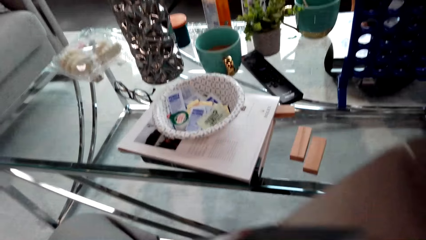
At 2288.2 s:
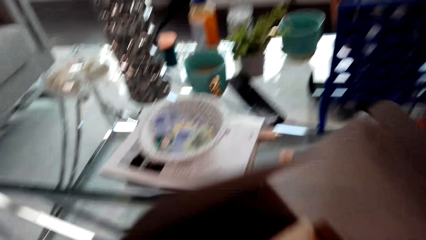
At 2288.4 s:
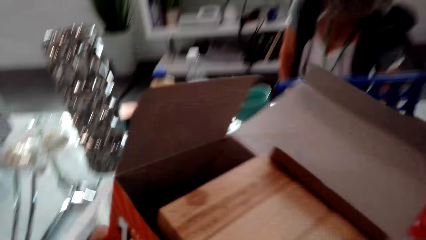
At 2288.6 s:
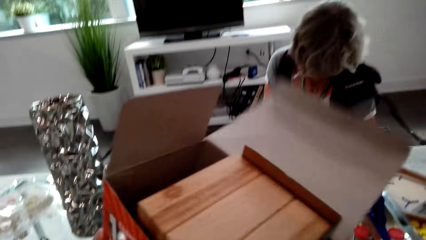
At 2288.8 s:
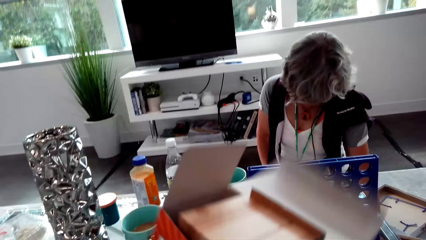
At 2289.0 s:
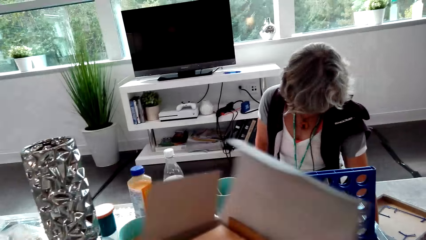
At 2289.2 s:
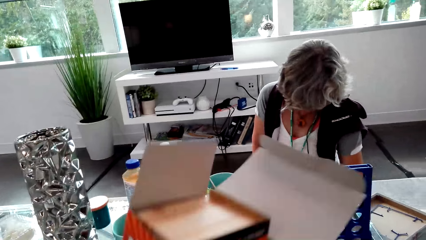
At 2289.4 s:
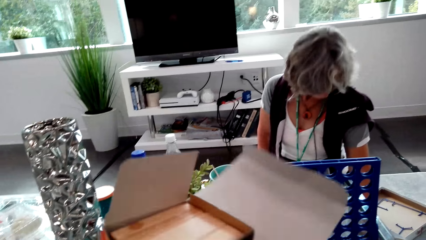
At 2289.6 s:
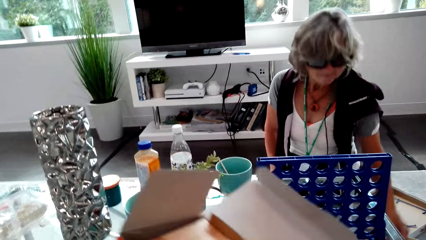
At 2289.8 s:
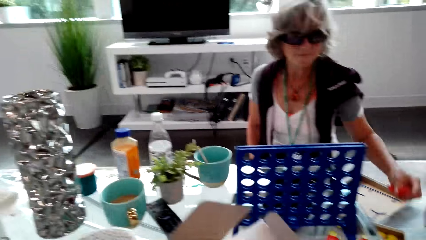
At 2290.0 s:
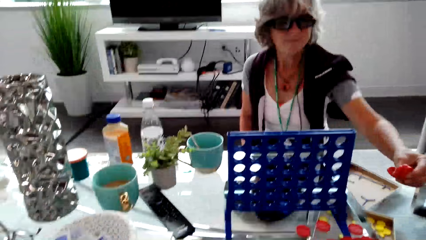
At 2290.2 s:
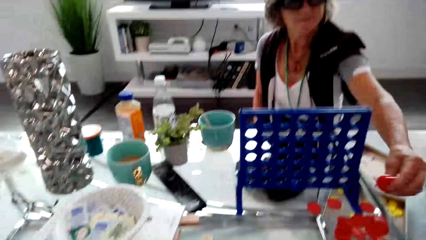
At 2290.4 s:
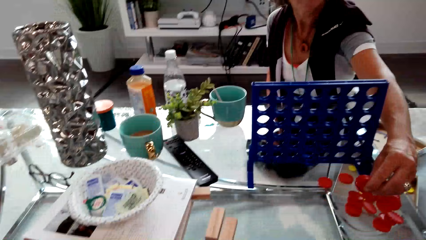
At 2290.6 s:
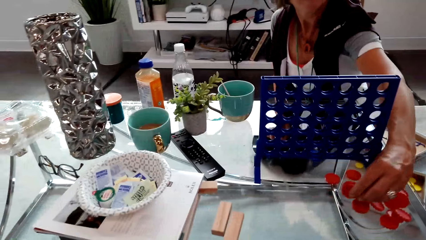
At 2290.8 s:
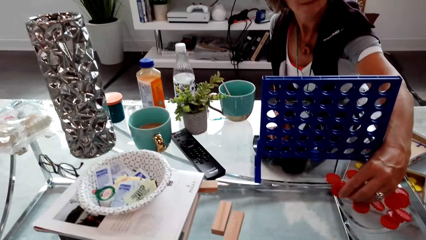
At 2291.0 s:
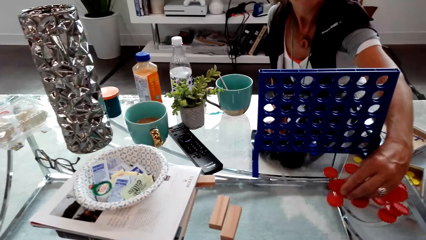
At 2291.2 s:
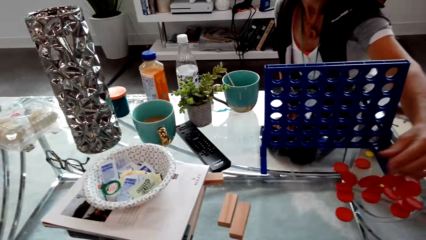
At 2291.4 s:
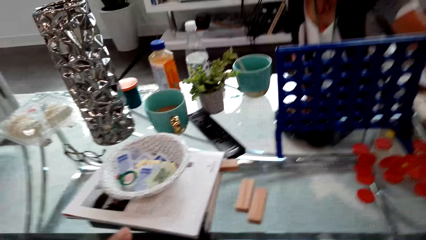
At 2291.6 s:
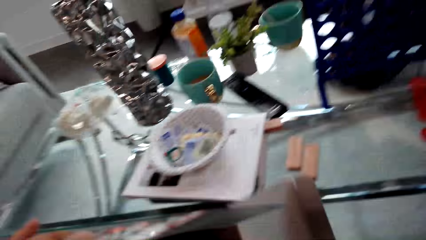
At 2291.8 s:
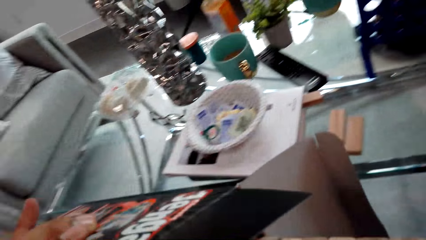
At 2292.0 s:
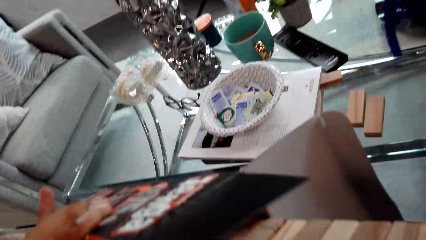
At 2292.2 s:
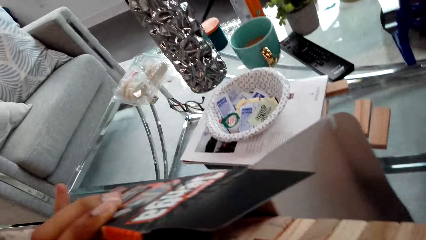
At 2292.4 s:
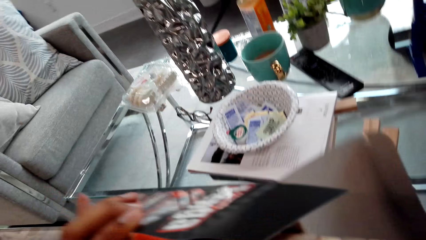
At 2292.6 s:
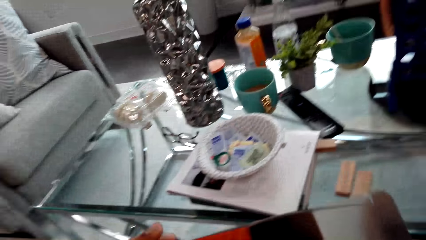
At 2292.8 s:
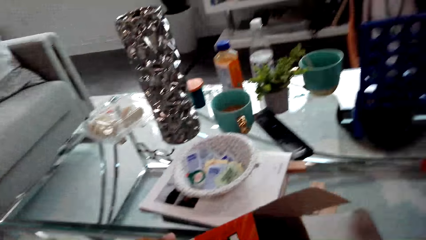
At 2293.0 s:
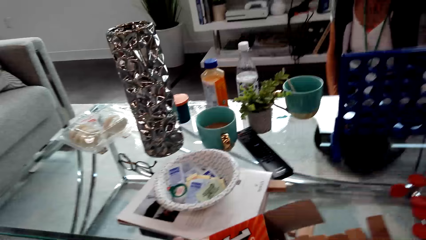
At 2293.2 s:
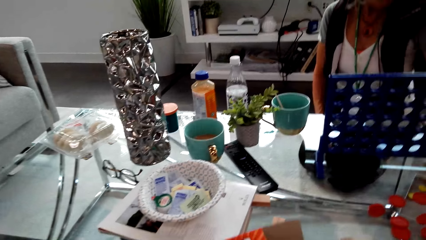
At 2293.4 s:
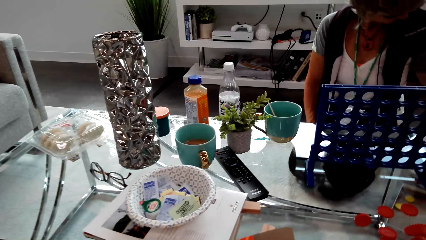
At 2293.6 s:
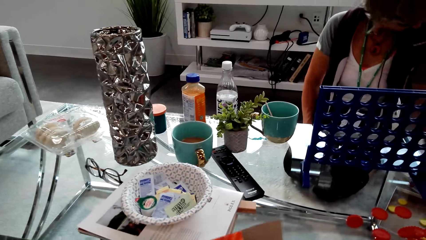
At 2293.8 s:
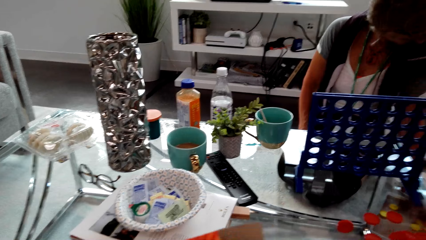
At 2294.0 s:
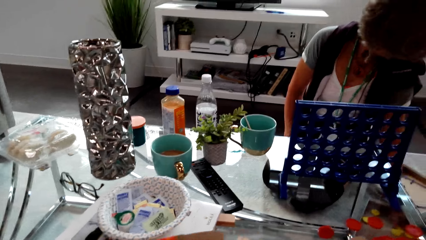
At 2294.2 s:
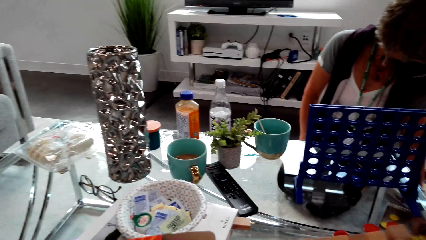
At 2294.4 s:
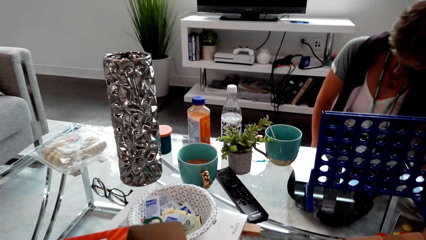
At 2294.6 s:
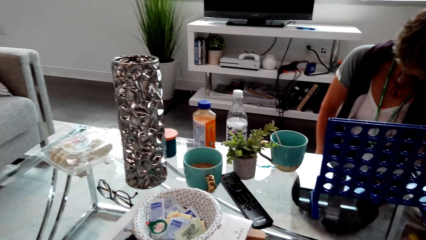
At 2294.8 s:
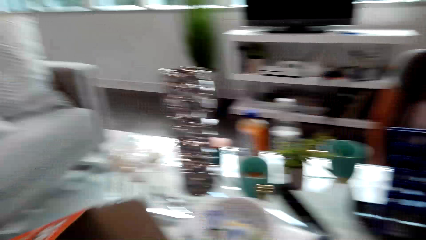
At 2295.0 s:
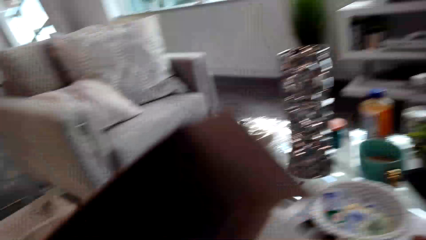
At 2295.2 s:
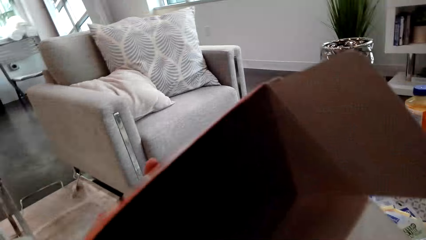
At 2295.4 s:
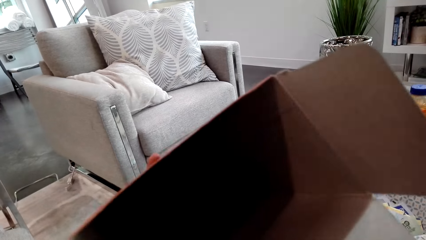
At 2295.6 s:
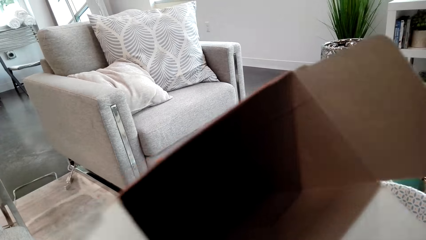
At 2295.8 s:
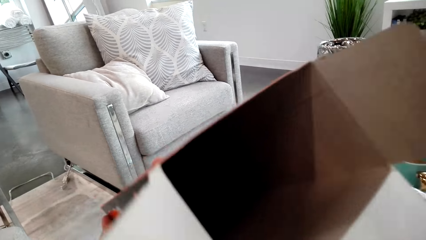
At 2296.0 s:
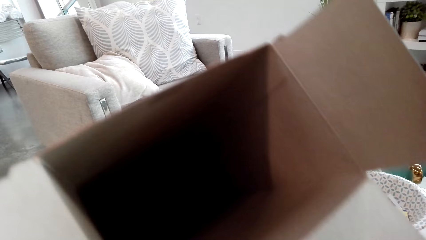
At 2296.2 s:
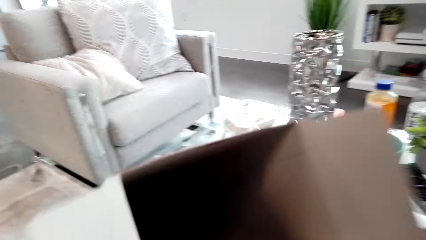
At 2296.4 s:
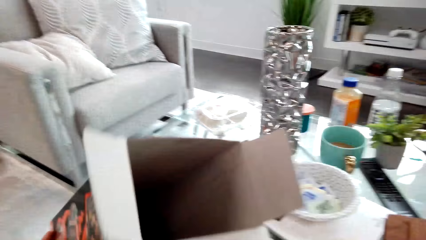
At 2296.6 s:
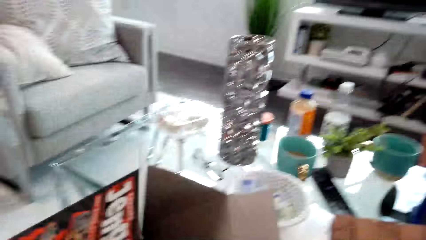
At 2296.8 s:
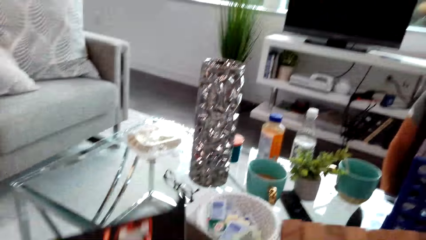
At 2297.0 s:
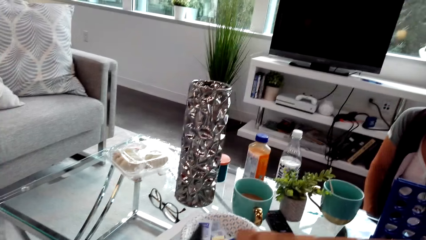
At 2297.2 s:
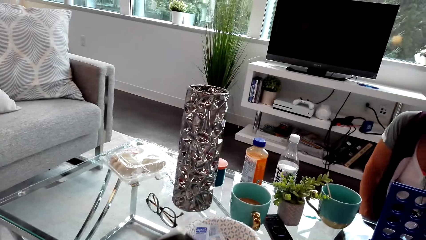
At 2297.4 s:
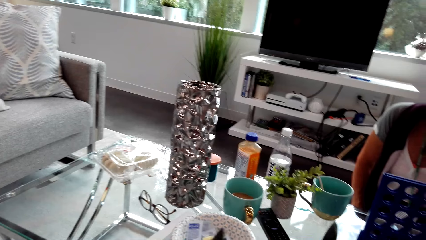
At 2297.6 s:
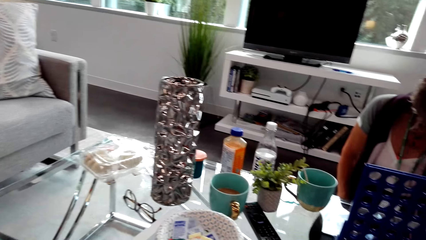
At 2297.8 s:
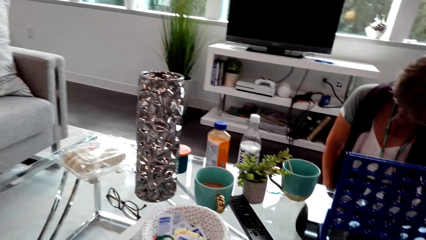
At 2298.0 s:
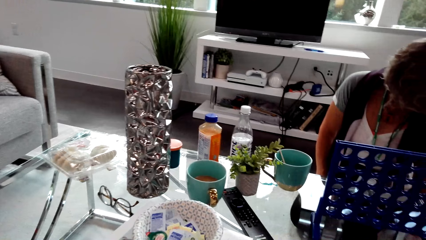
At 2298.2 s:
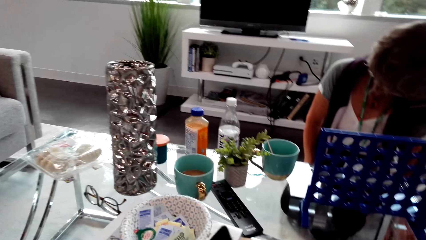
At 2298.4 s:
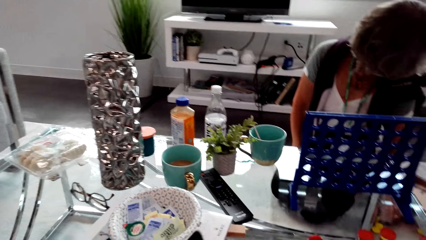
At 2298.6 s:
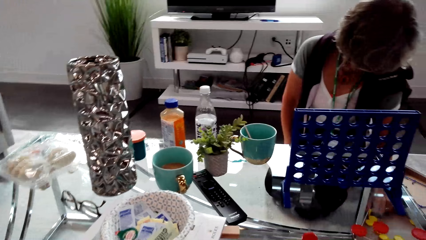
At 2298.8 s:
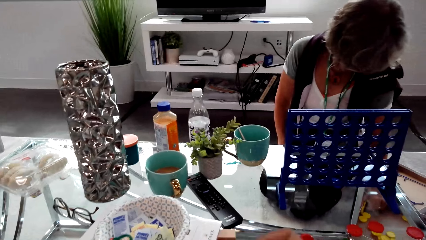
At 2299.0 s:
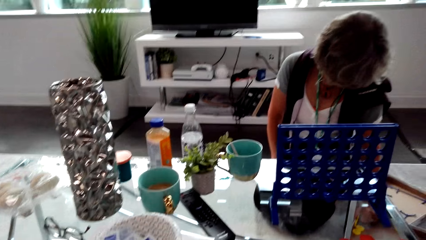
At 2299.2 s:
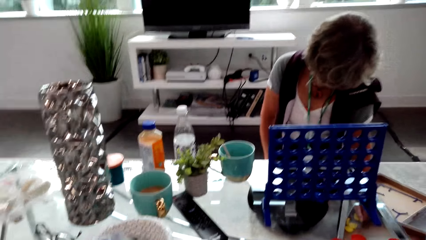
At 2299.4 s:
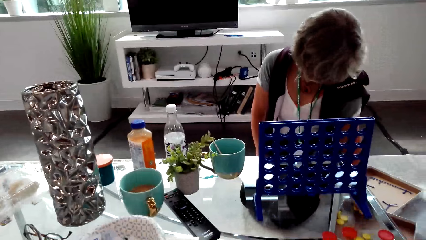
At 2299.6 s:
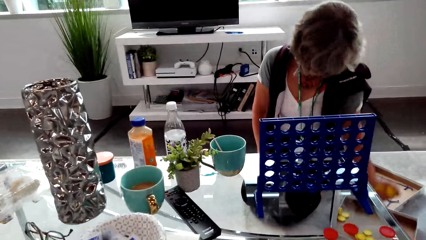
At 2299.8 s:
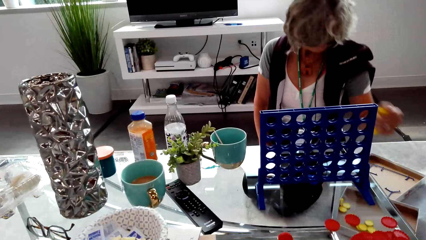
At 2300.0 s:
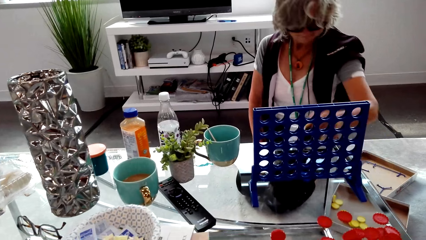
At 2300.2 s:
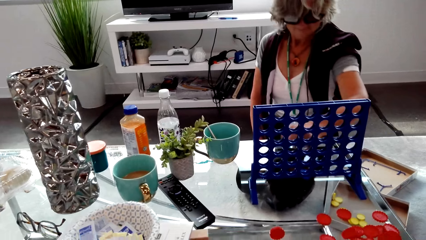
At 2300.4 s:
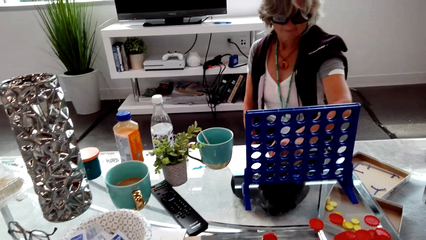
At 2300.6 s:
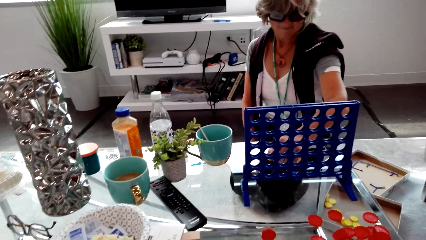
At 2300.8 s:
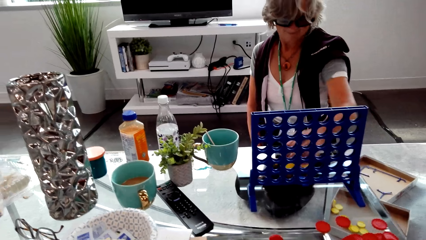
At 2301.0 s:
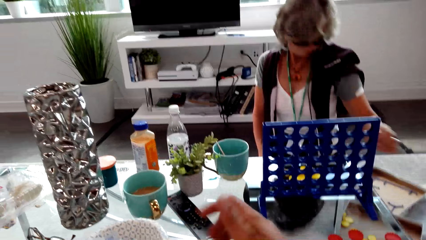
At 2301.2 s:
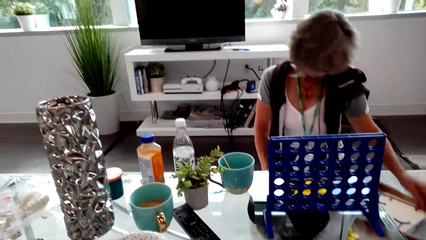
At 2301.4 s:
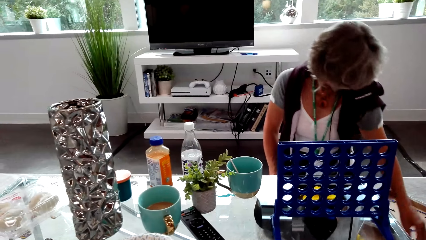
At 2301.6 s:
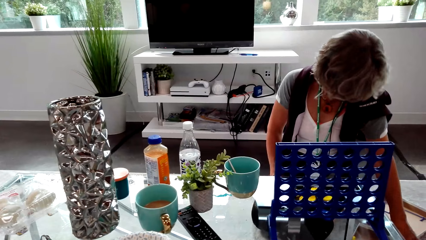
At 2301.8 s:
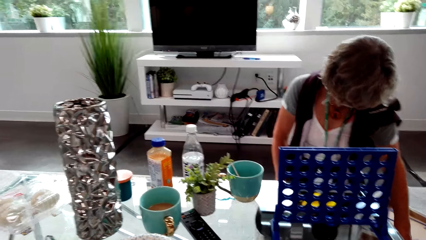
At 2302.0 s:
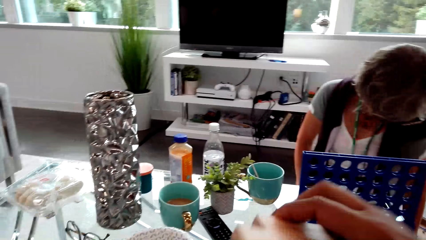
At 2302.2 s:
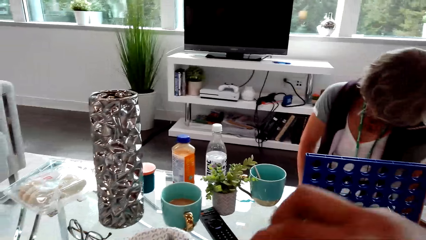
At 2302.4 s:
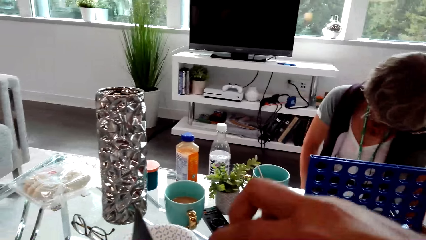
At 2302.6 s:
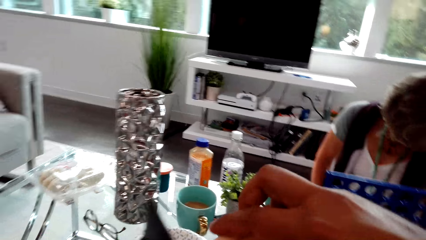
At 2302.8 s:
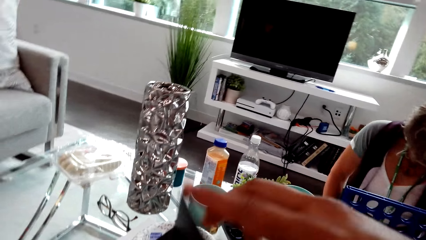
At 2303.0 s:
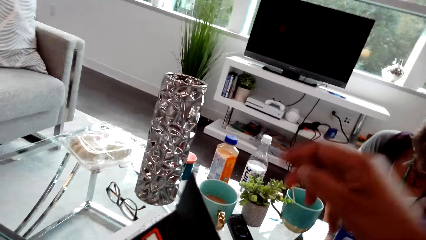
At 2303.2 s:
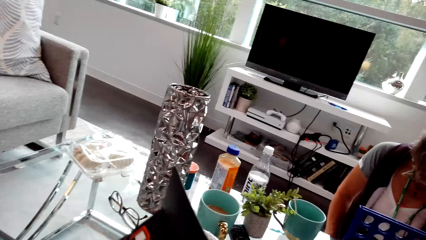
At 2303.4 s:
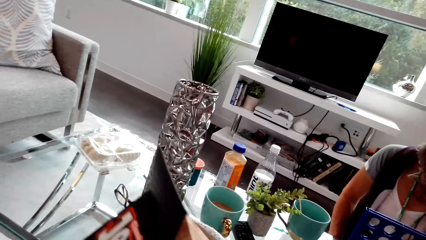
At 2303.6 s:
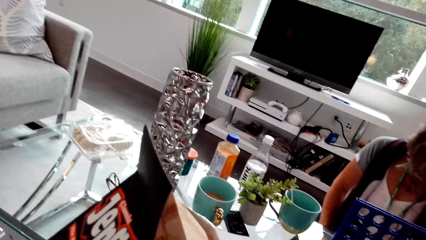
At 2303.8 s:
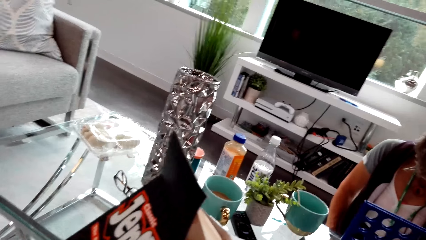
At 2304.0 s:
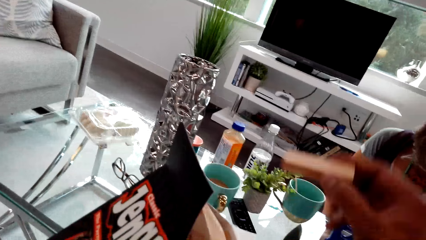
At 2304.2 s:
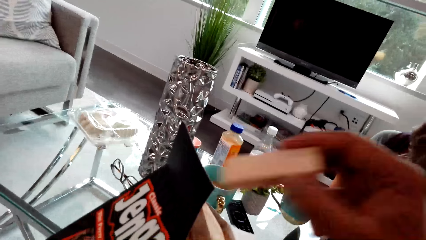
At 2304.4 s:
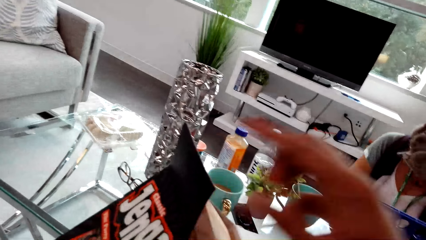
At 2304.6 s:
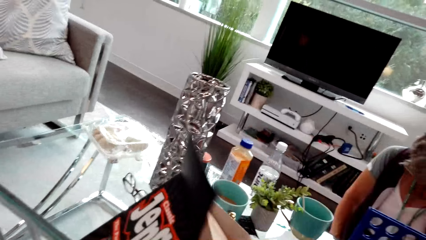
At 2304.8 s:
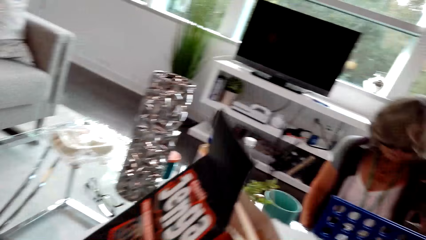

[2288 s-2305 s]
The camera wearer holds the jenga woods. A woman puts checkers on the table. The camera wearer drops discs on the table. They hold a box. The woman picks up discs. The woman puts checkers on the table. The camera wearer puts the jenga in the box.
